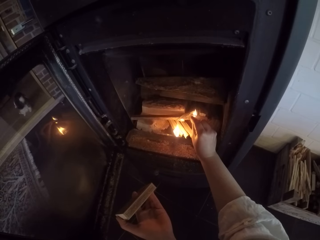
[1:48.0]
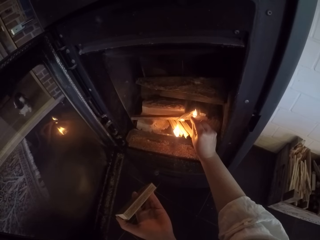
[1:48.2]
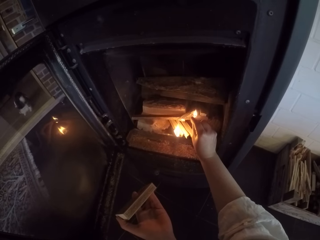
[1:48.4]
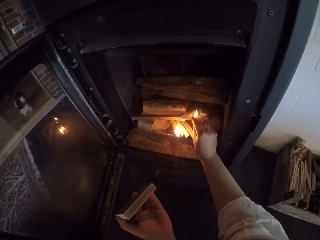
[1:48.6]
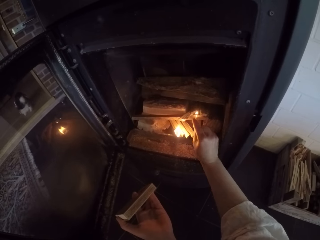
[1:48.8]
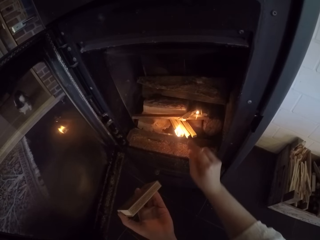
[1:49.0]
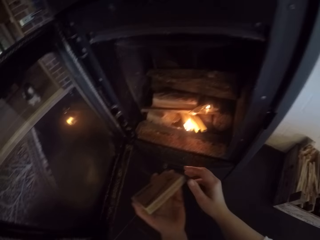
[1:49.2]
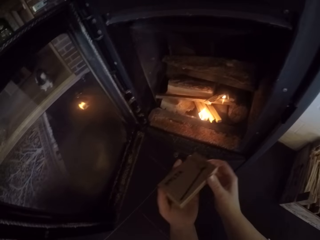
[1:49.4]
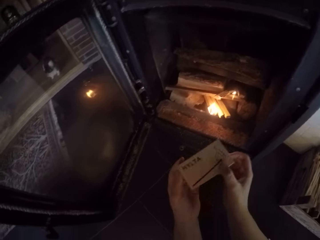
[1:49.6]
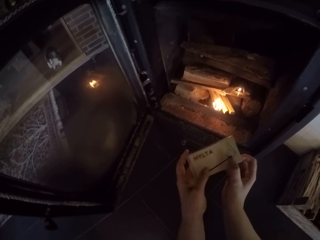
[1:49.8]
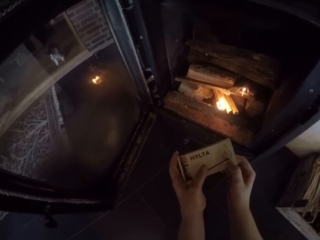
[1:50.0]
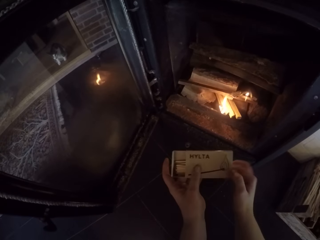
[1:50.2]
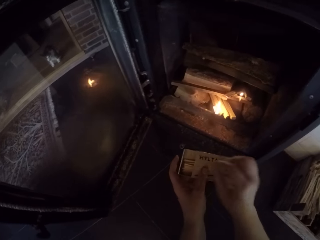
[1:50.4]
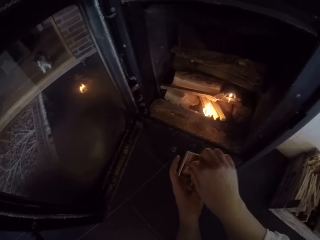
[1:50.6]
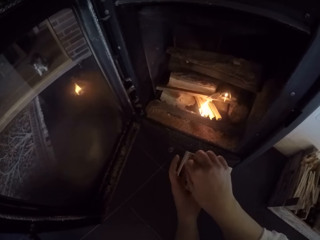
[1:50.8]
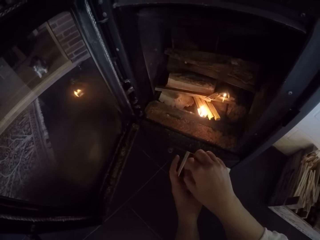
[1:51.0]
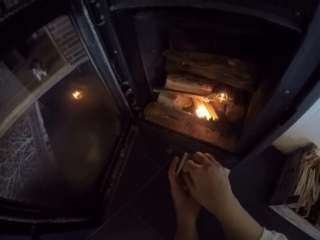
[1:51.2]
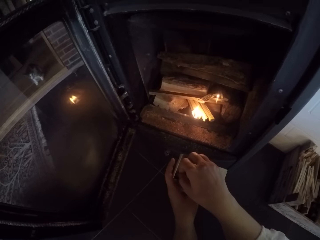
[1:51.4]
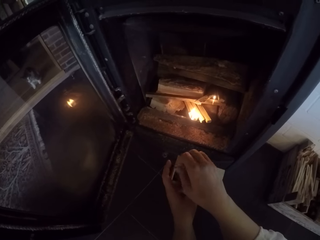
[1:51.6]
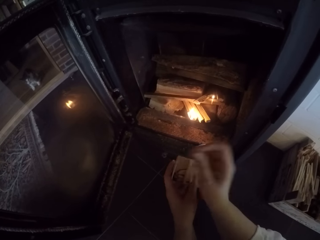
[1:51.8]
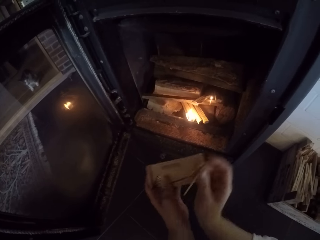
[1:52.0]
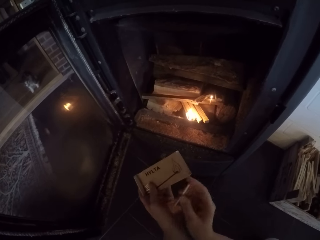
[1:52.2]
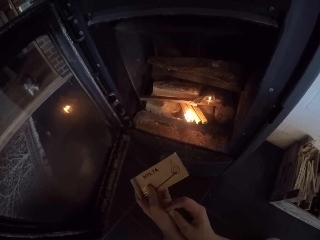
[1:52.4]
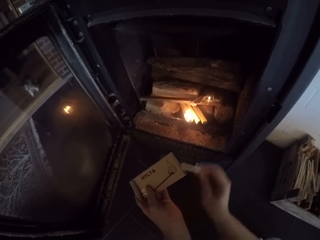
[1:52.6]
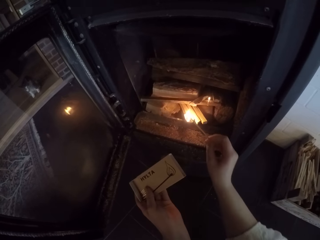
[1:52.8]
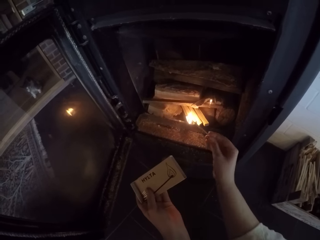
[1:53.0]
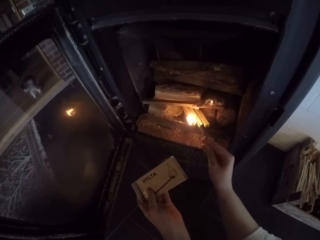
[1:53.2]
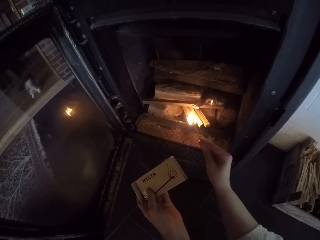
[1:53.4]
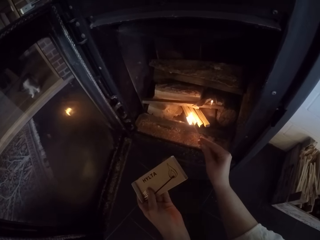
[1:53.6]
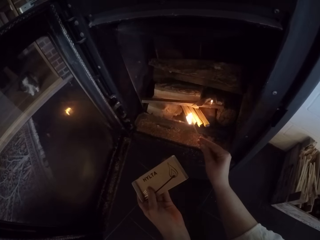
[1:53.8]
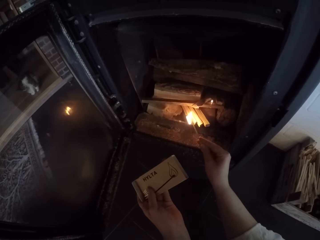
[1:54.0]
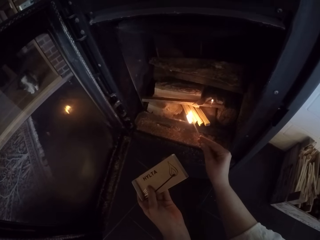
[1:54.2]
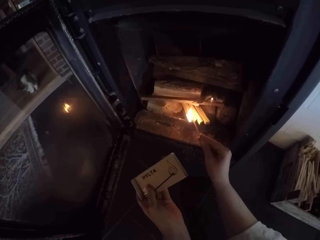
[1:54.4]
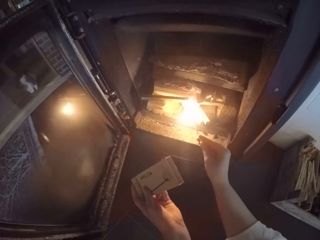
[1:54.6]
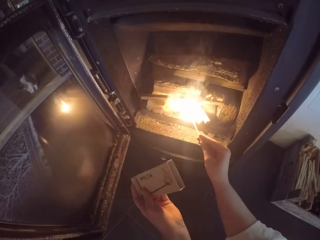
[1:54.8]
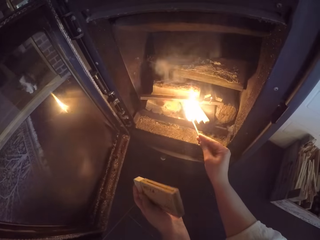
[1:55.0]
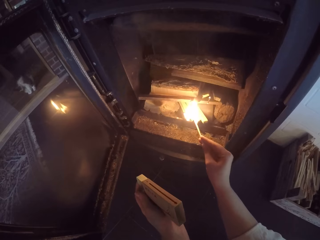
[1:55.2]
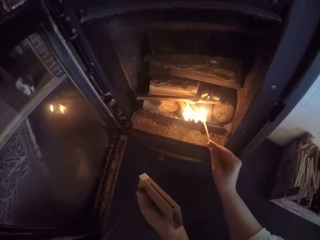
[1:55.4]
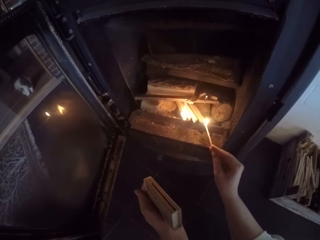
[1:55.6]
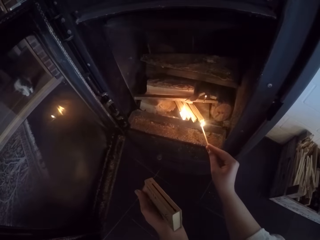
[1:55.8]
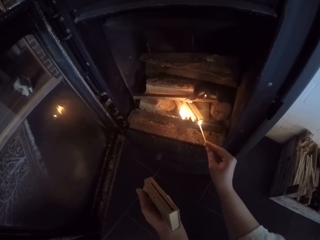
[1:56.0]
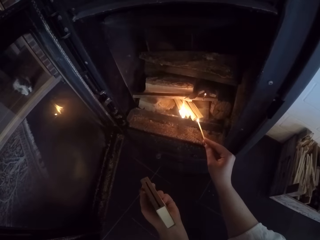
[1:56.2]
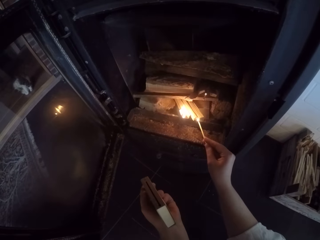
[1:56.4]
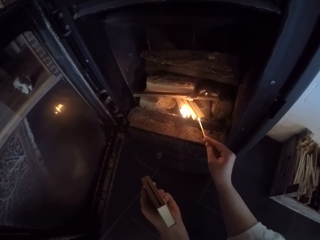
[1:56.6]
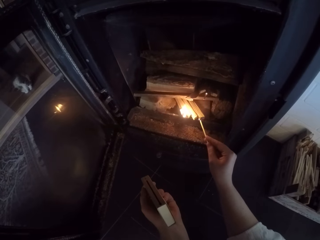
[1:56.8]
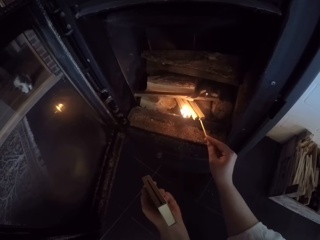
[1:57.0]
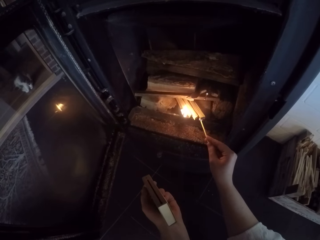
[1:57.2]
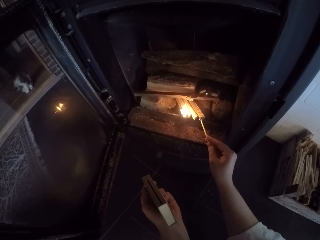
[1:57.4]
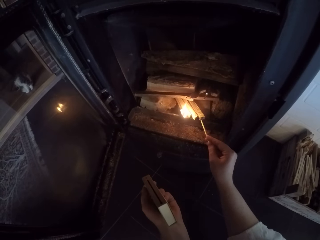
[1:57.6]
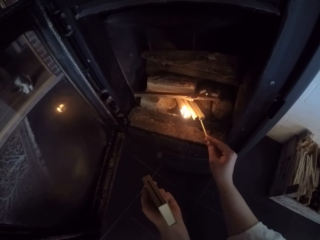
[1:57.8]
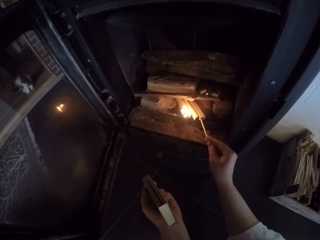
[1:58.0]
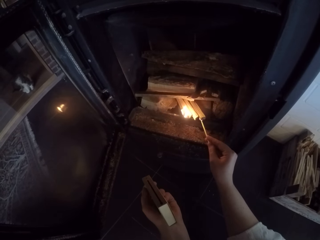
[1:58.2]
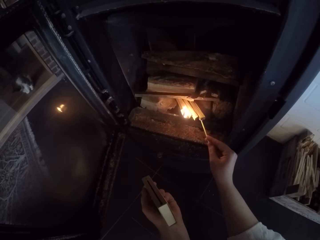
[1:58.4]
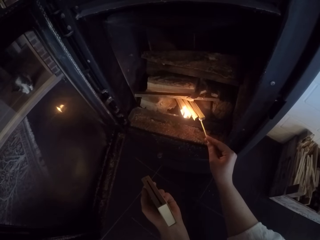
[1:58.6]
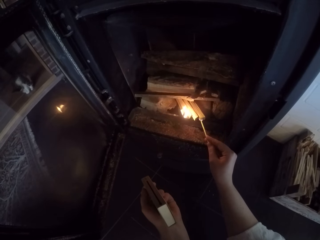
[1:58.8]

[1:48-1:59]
The camera wearer opens a matchbook. They take out a match stick. They light the match stick with fire from the burner stove.

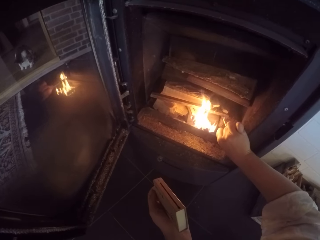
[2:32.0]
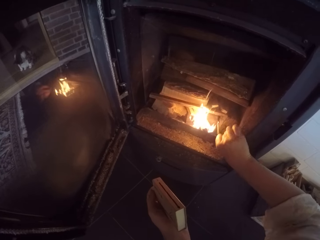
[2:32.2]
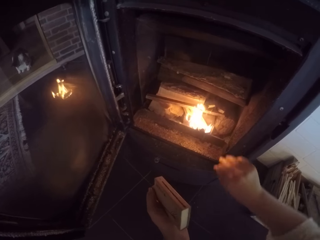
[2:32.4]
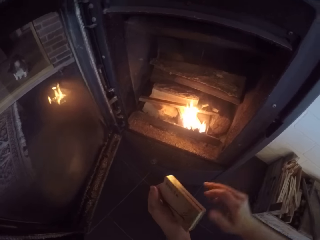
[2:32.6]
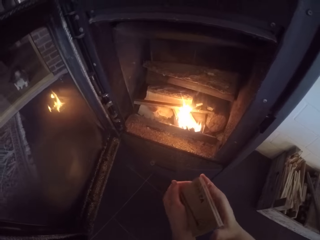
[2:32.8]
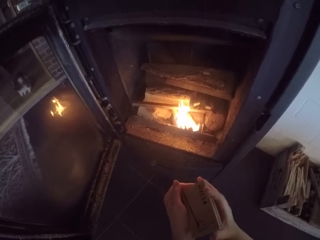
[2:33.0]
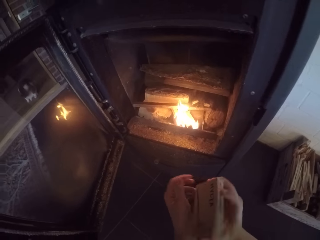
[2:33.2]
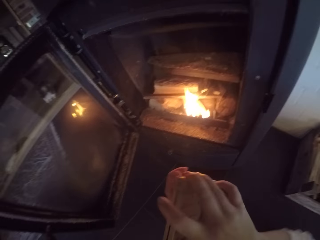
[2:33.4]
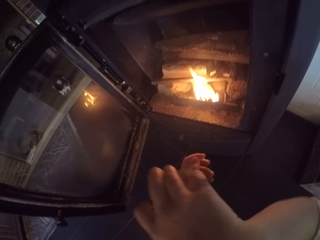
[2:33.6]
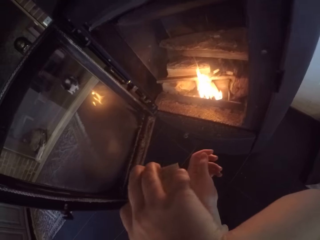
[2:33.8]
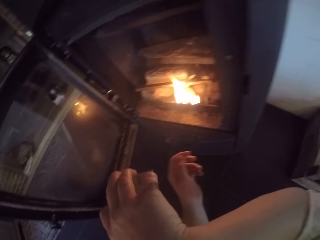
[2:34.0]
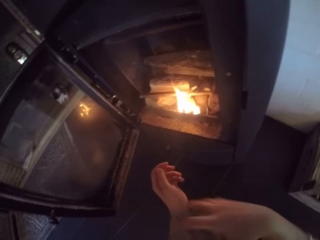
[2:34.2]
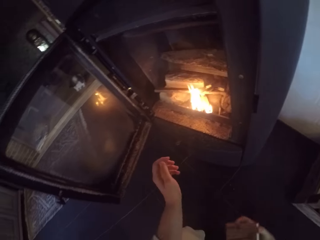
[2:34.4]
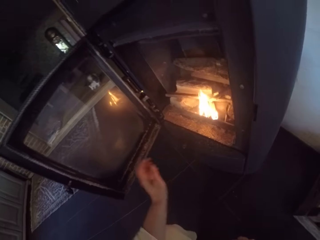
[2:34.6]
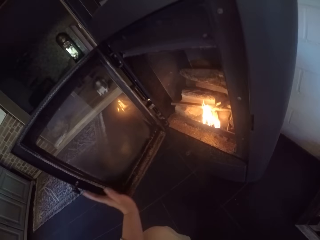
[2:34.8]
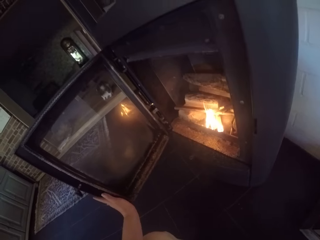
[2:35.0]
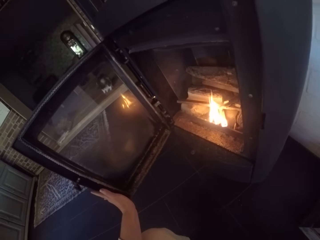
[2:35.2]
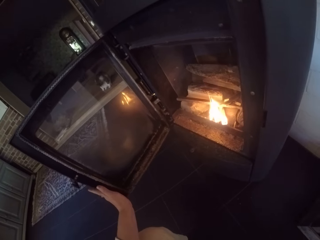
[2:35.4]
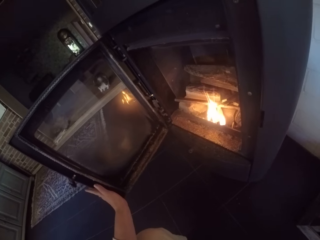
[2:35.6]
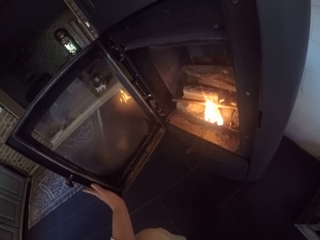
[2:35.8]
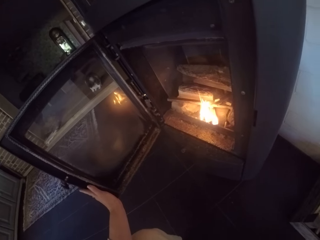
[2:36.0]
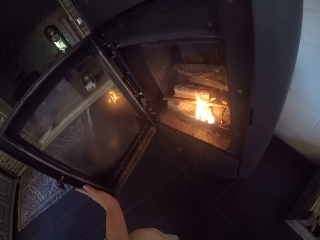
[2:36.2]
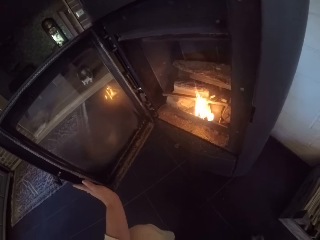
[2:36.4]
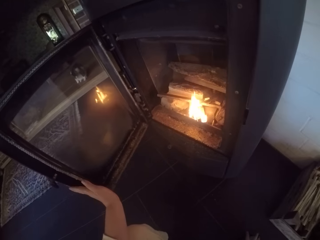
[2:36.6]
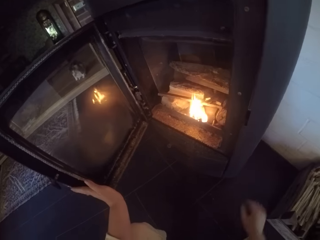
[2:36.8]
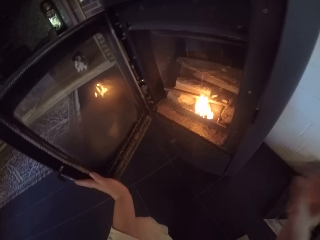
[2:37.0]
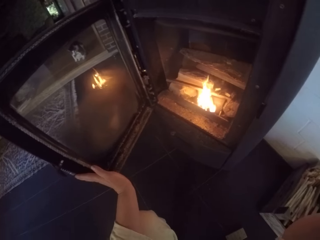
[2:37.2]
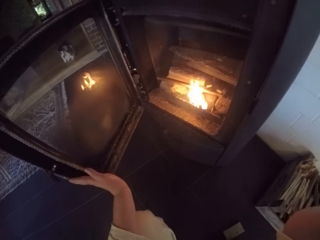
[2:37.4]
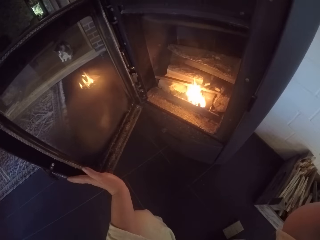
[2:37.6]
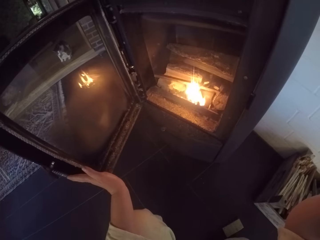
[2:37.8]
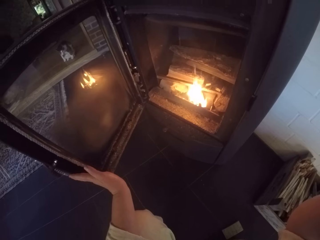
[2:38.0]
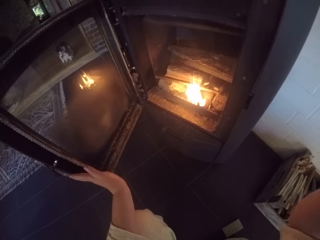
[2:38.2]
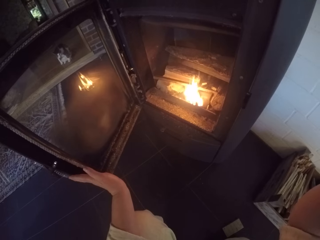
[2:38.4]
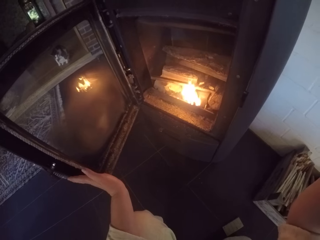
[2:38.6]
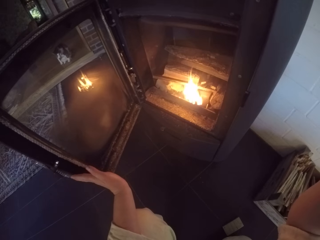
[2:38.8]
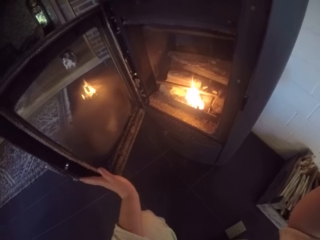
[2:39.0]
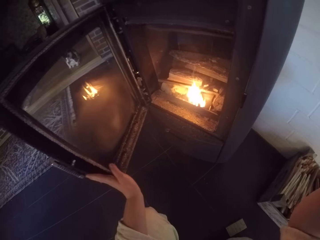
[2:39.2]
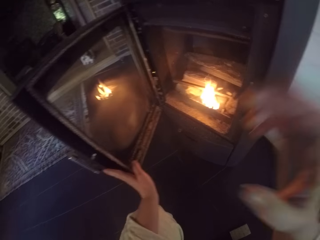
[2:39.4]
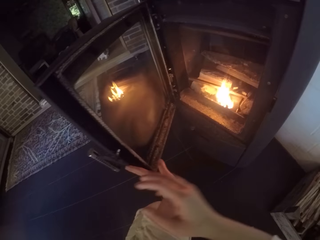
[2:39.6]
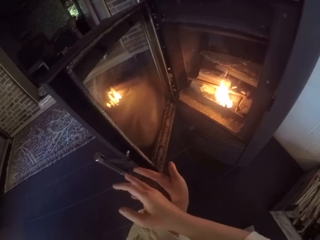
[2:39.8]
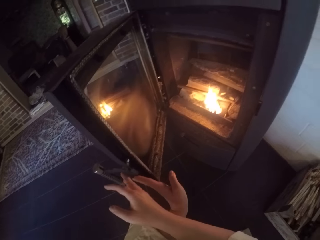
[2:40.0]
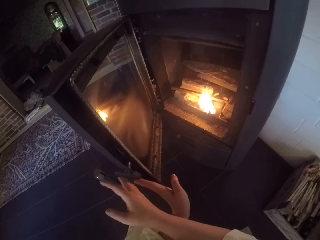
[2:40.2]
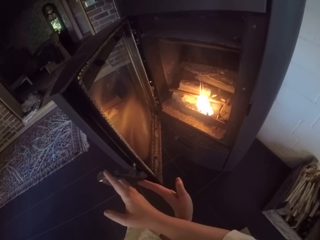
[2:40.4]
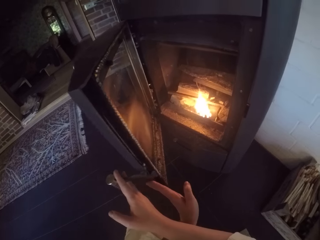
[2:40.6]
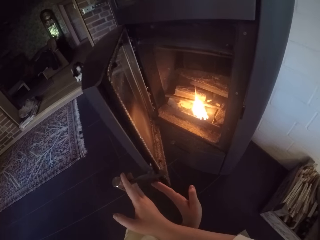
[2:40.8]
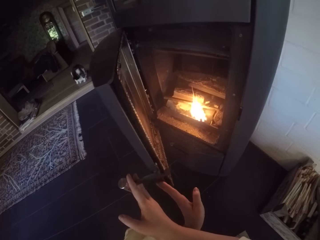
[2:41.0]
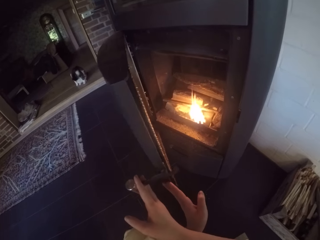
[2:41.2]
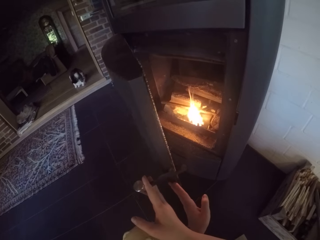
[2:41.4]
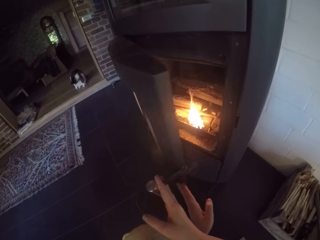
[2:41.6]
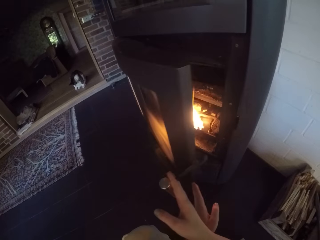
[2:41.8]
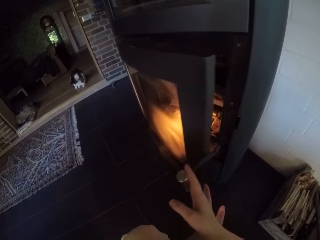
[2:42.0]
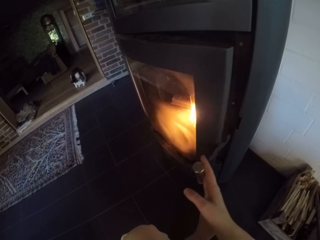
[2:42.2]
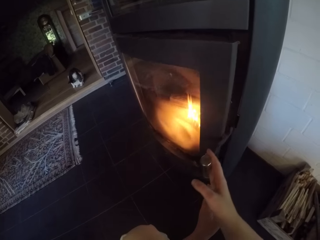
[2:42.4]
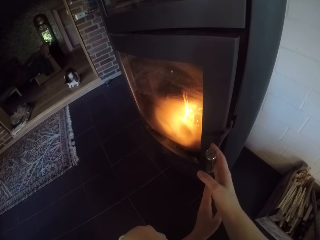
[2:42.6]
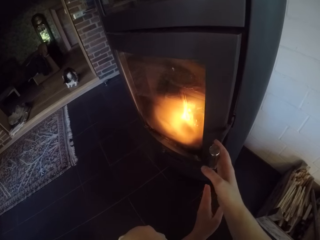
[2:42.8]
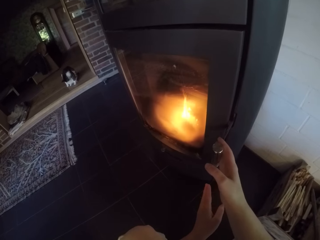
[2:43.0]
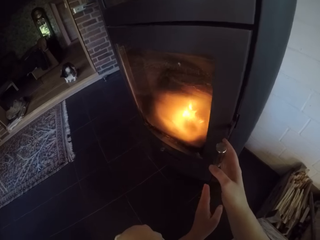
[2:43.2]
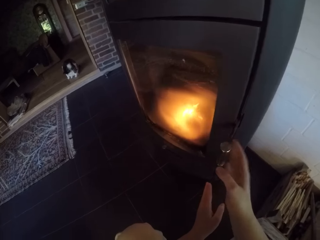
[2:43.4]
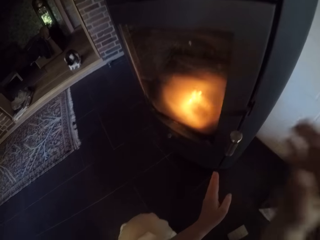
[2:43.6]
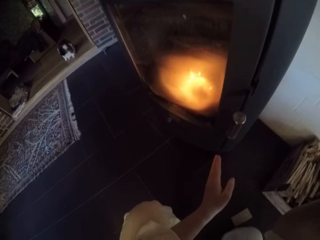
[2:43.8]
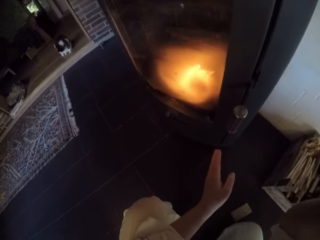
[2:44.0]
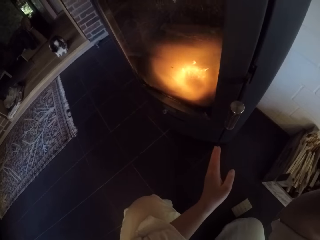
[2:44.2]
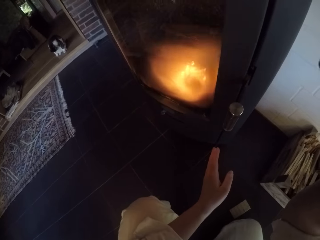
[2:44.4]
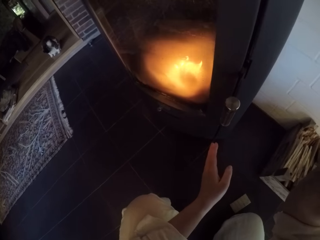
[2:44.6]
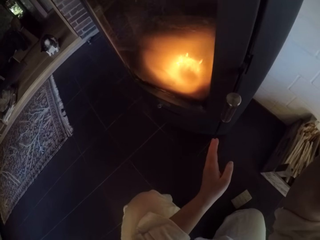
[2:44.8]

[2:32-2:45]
The camera wearer rubs their face with the right arm. They hold the pellet stove door with the left hand. They put down the matchbox. They touch their head. They hold the pellet stove door with both hands. They grab the pellet stove door handle with the right hand. They close the door of the pellet stove.
